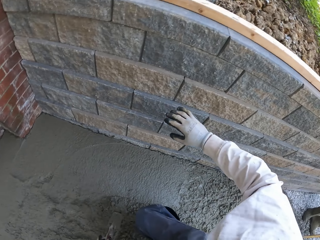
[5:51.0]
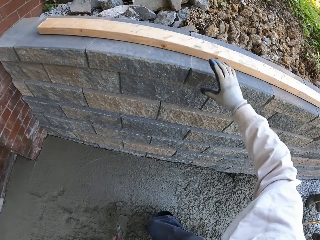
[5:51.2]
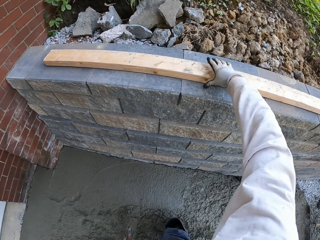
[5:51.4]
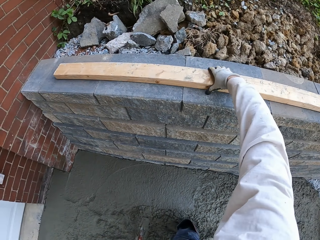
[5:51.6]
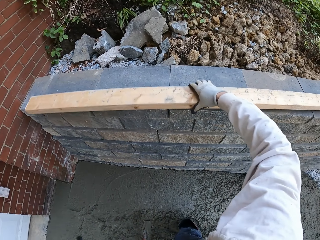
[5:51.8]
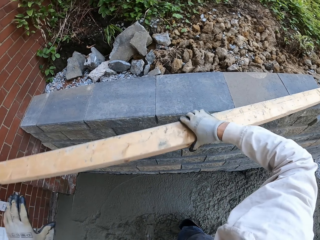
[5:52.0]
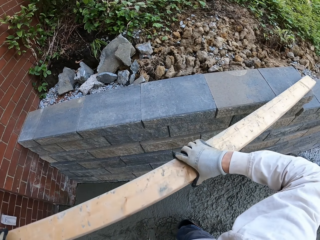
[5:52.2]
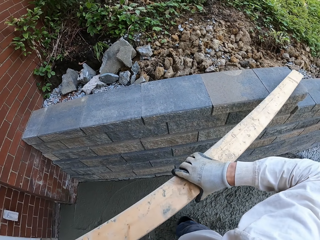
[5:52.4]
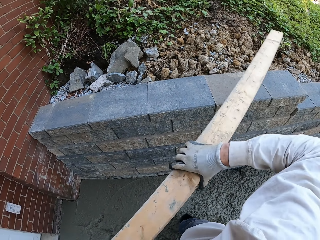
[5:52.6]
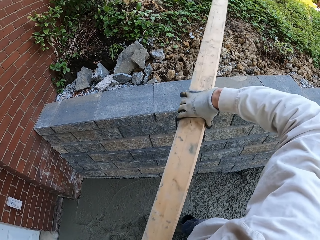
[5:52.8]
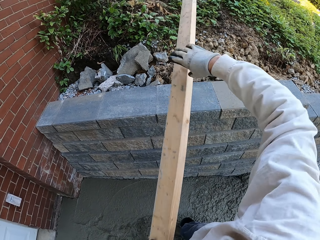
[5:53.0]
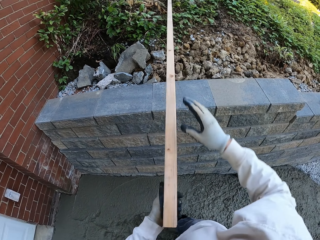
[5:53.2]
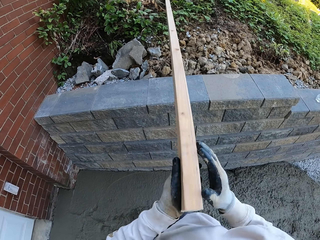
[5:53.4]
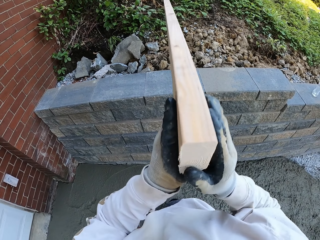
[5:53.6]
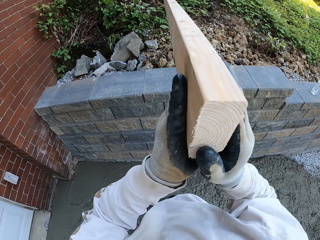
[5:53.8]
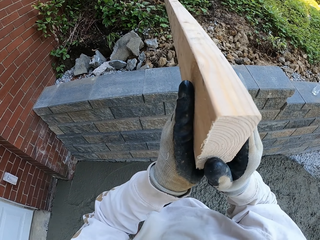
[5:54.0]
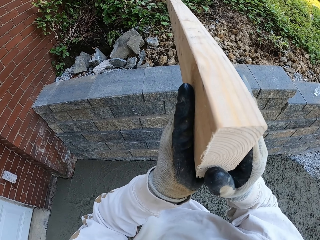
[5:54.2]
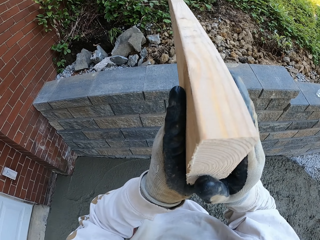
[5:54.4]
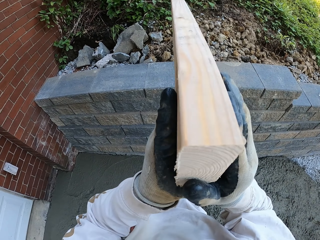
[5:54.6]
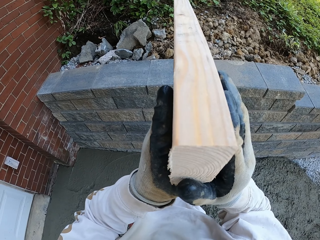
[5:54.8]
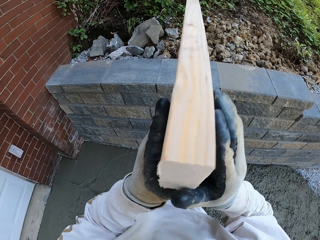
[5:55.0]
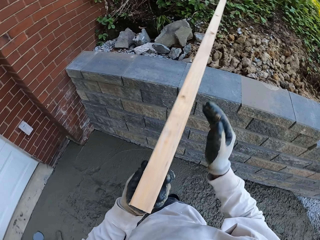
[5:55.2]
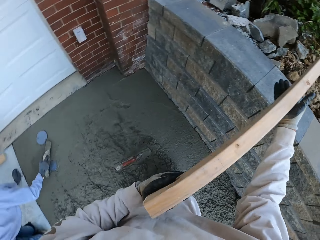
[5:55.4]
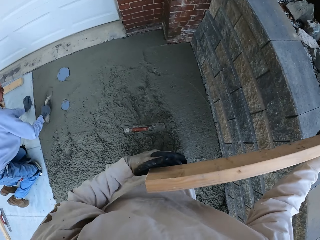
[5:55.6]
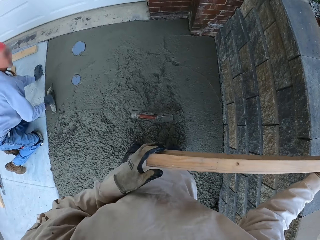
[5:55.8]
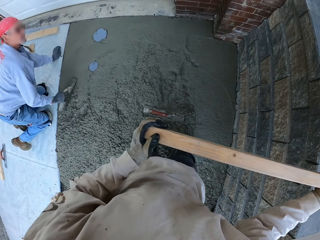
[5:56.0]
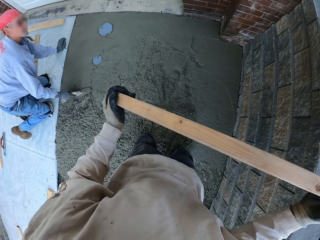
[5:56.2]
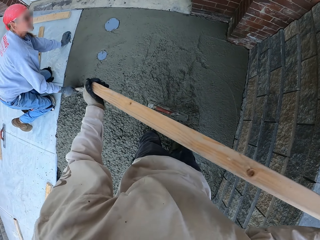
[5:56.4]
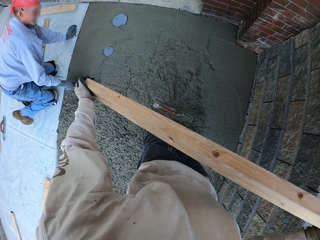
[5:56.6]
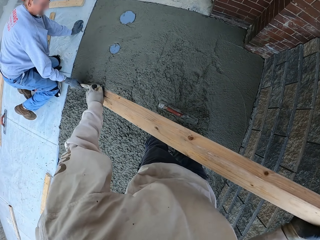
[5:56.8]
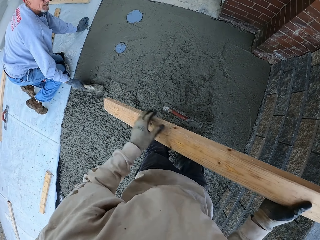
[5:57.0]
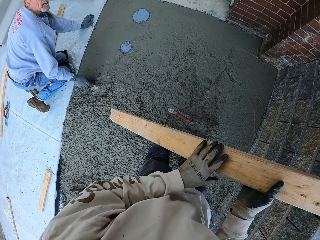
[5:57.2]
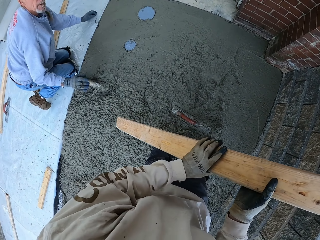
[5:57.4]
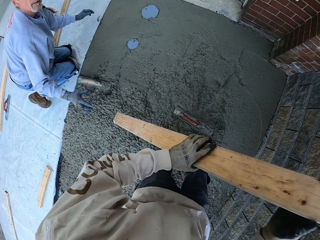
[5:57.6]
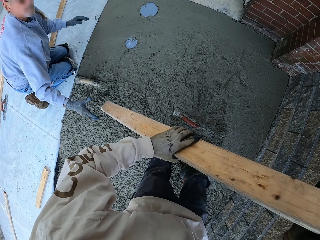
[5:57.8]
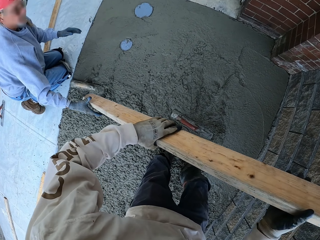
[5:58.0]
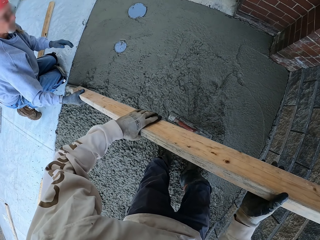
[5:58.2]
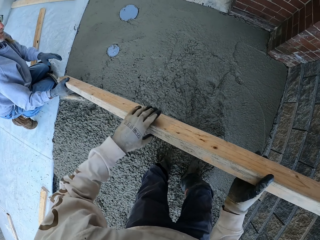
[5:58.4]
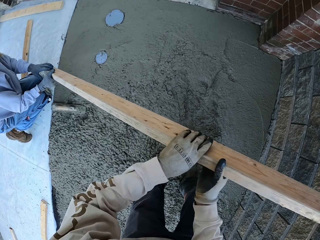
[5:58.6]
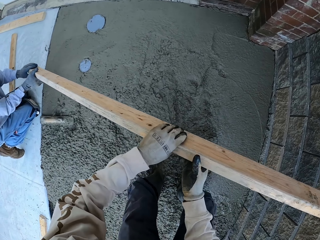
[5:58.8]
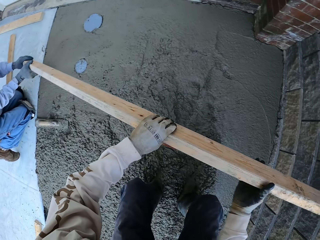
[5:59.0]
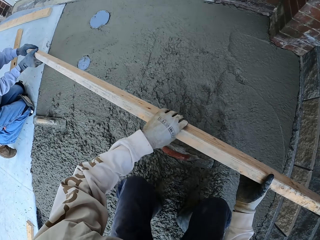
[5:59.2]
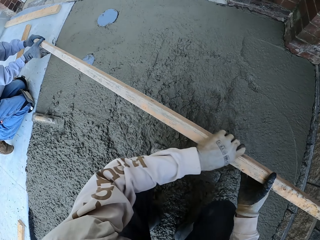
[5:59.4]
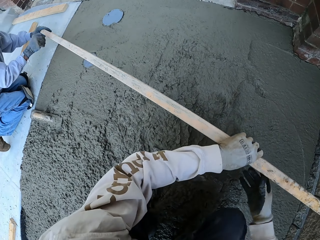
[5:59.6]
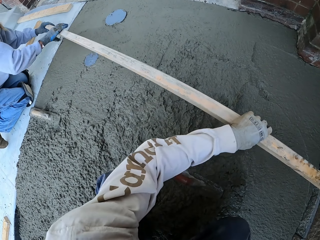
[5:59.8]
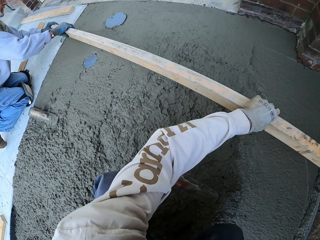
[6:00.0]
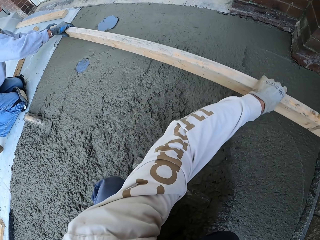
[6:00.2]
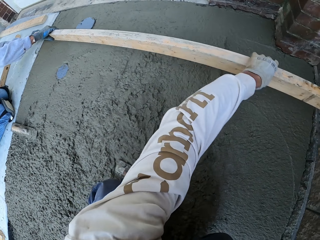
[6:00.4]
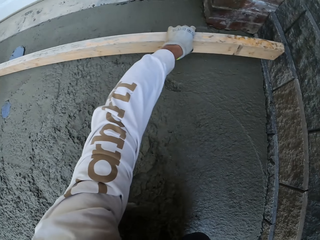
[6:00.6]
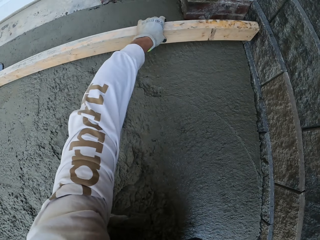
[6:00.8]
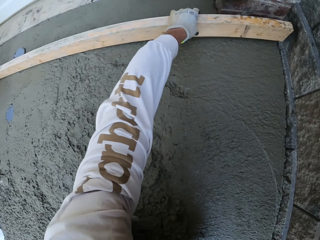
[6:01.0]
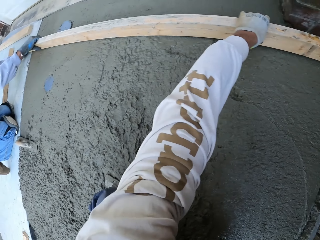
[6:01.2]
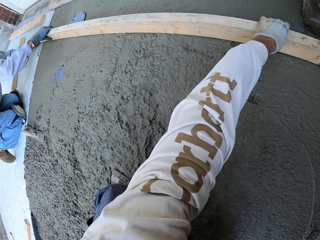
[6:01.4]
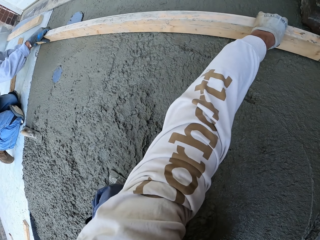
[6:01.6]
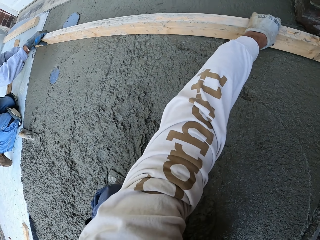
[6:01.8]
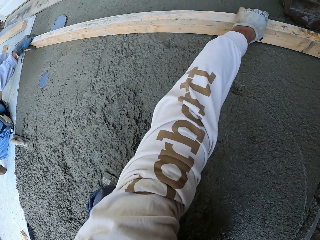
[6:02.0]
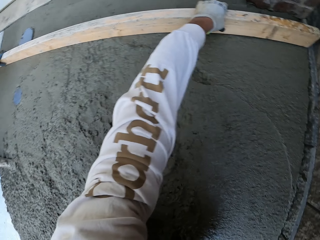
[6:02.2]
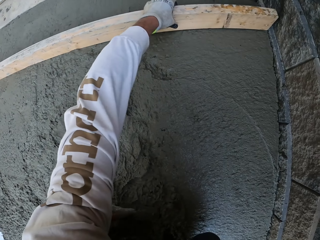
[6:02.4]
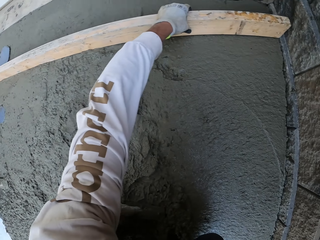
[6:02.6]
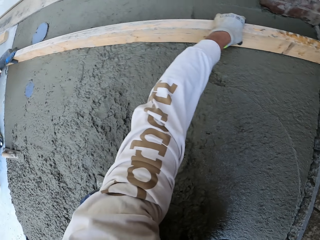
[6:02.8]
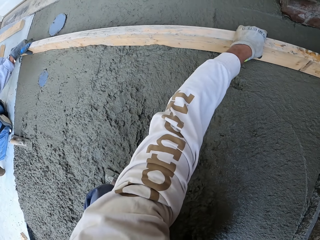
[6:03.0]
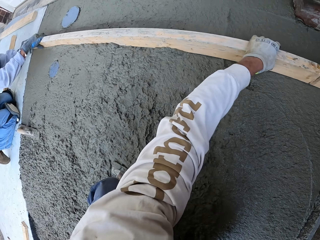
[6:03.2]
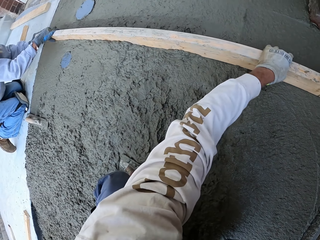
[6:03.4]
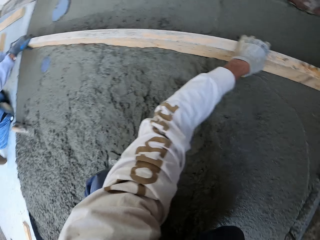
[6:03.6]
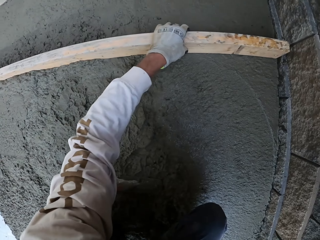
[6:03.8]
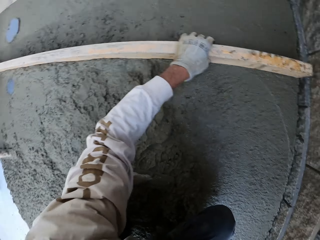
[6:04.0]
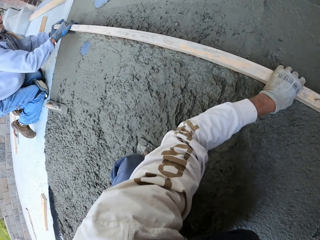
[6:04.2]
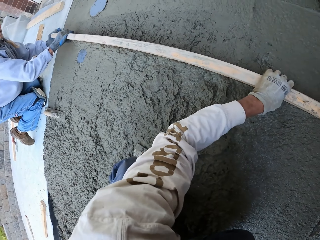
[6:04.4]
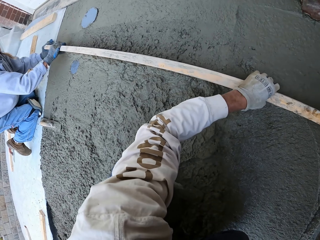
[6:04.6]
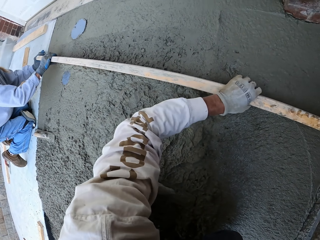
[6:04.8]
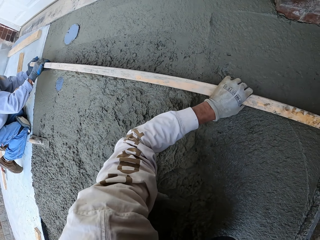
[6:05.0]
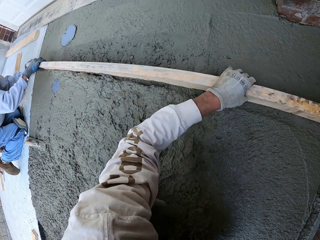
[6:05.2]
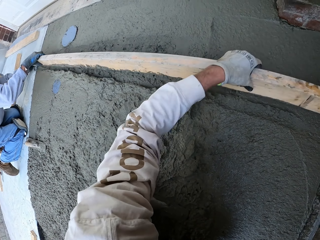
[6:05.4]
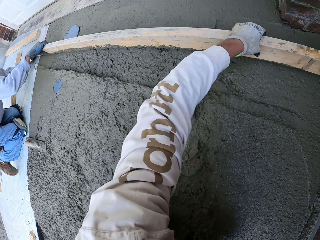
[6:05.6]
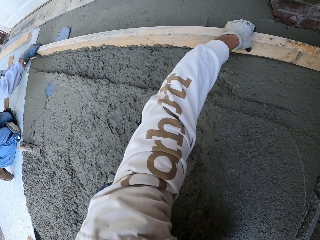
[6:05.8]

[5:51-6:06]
The camera wearer looks around. They pick the wood on the wall. They look at the wood, hold the wood, and put the wood on the concrete. A man picks the wood. The camera wearer puts the wood on the concrete. They level the concrete with the wood. The man flattens the floor.

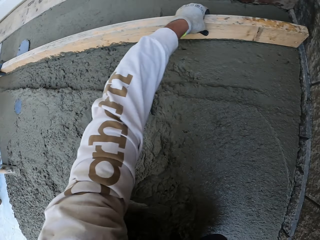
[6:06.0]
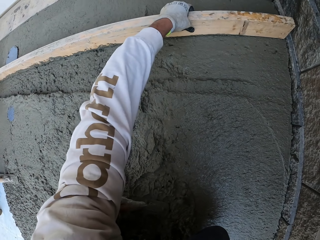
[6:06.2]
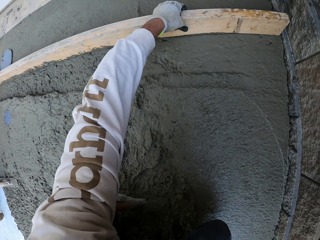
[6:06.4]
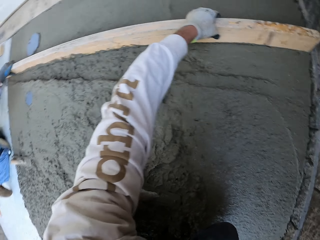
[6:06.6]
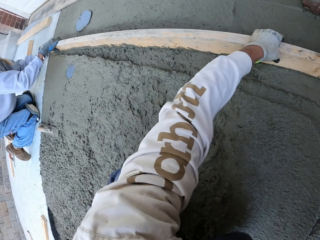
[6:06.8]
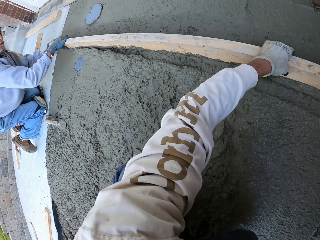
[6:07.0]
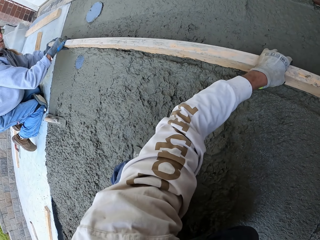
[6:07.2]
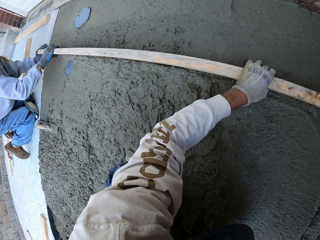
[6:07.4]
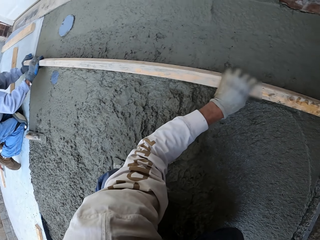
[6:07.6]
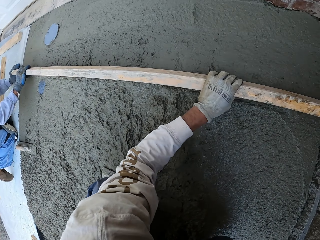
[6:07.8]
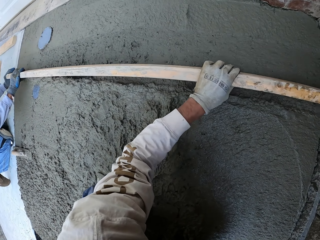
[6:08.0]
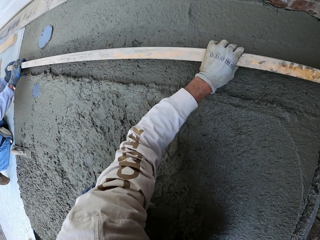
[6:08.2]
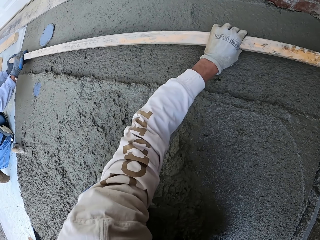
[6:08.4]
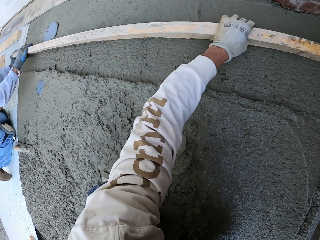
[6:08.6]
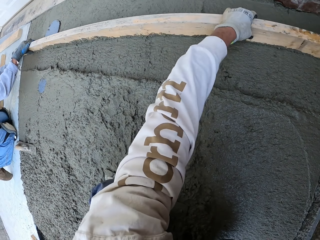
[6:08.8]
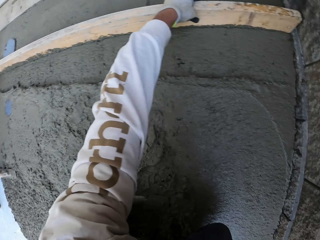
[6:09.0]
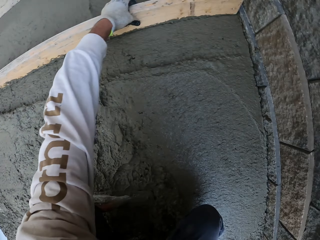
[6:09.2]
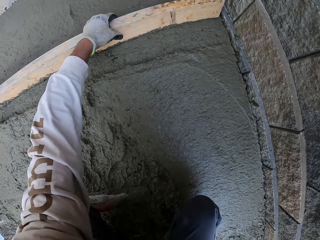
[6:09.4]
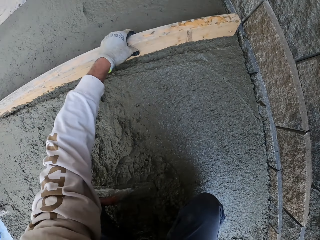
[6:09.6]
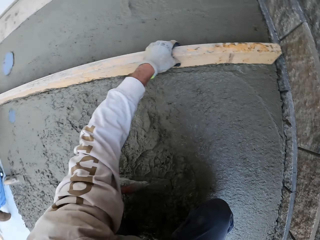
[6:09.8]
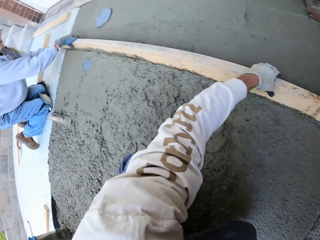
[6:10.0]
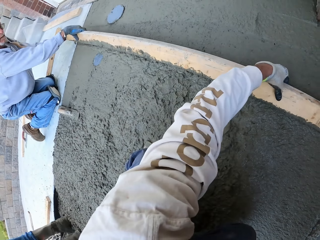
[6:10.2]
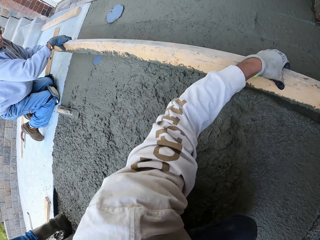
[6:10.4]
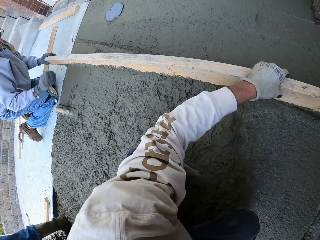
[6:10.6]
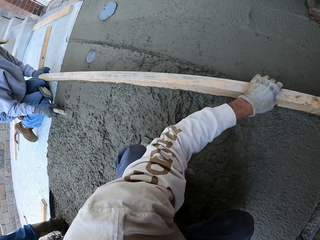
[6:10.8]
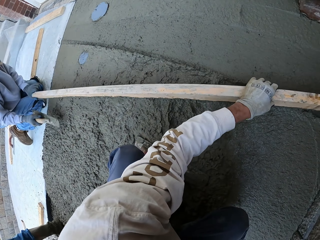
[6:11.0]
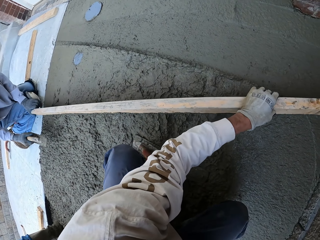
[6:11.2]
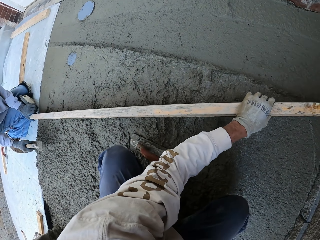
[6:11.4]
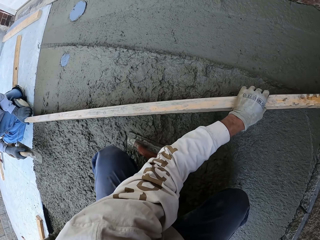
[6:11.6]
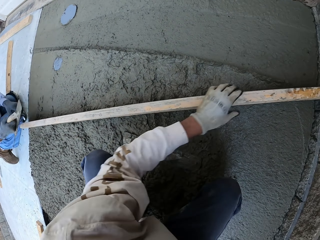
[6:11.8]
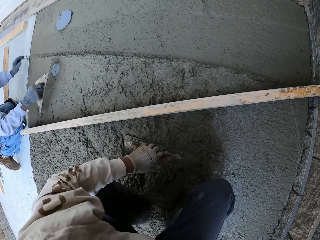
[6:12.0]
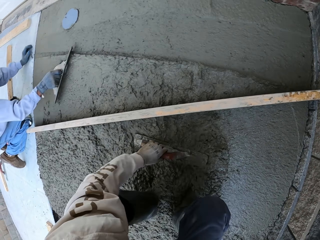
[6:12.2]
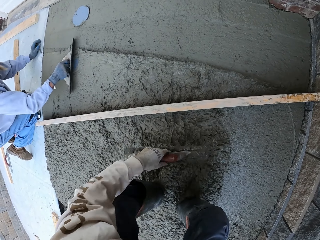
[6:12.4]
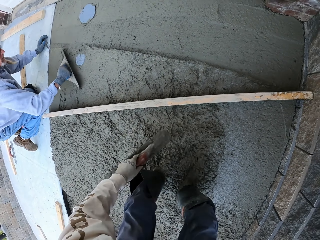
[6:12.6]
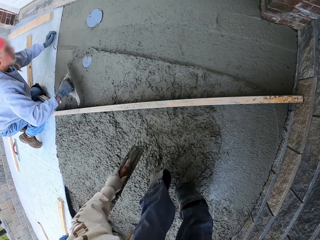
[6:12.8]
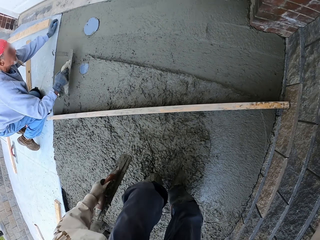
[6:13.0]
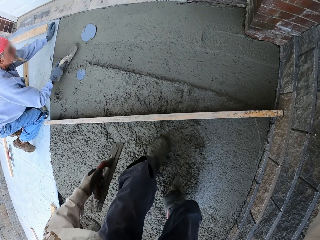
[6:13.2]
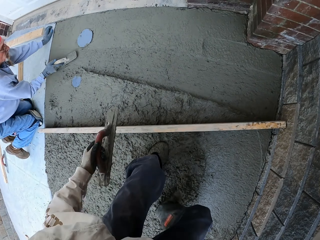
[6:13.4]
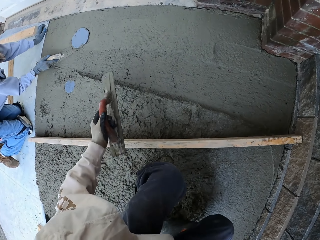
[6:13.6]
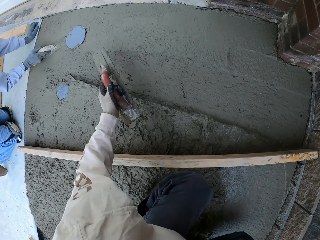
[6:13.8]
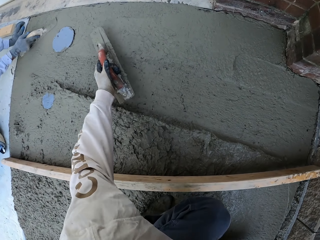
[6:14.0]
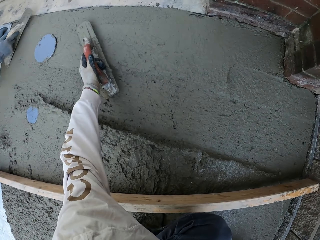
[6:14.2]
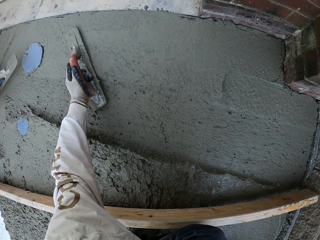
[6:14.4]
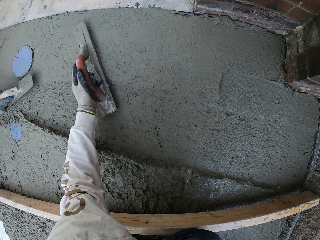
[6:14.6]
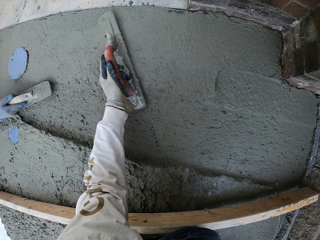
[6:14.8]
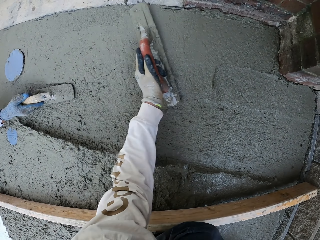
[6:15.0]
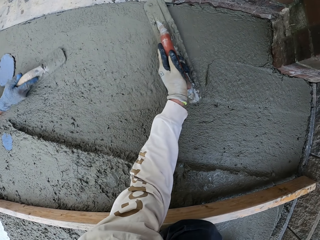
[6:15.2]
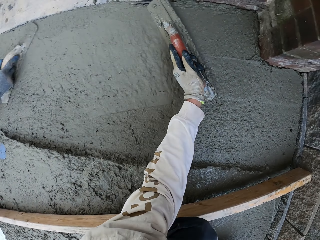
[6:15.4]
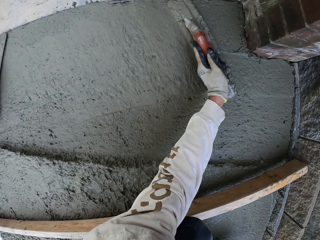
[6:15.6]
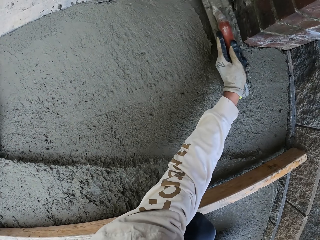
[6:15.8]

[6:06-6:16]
A man picks the midget trowel. The camera wearer puts the wood down and picks the midget trowel. The man flattens the floor. The camera wearer levels the concrete with the trowel.
